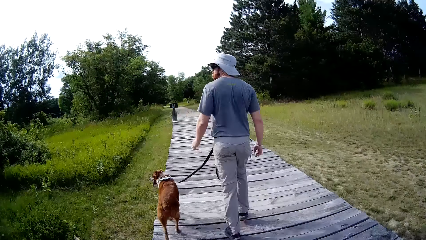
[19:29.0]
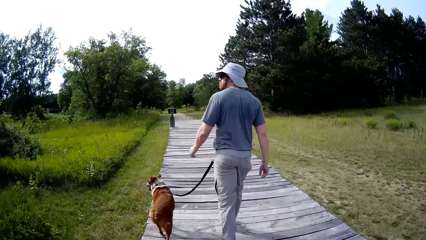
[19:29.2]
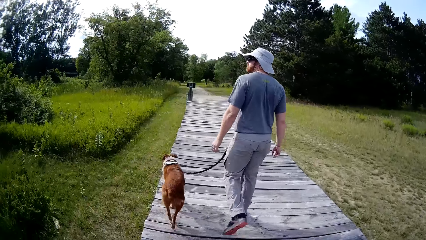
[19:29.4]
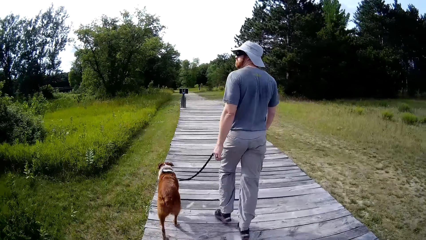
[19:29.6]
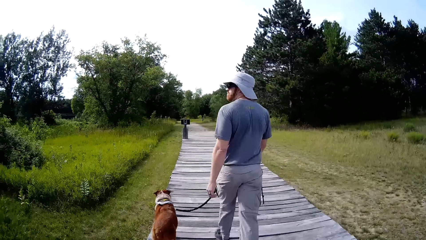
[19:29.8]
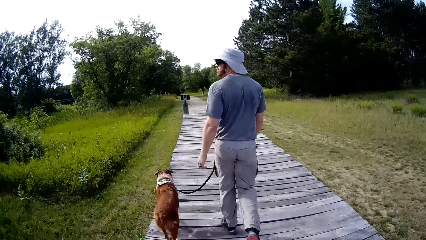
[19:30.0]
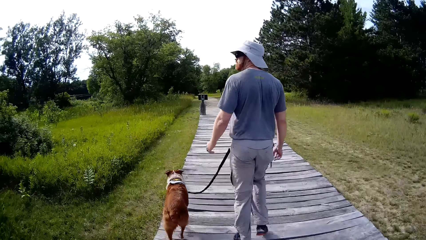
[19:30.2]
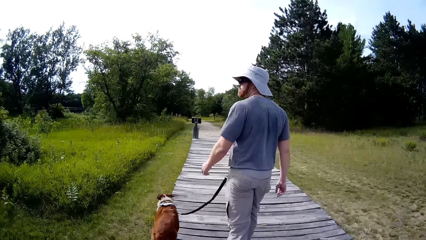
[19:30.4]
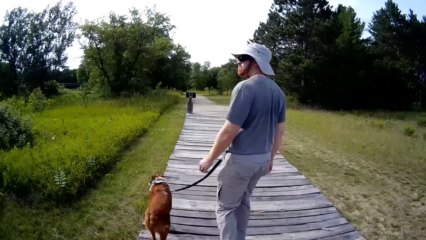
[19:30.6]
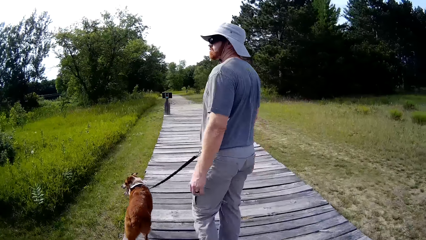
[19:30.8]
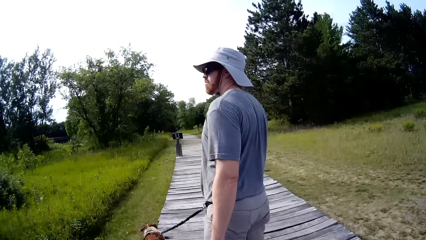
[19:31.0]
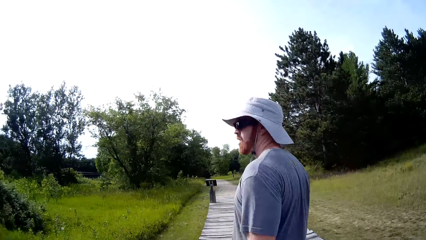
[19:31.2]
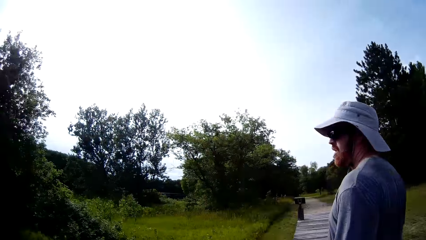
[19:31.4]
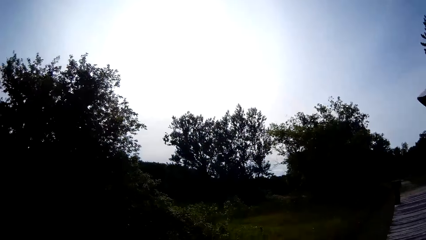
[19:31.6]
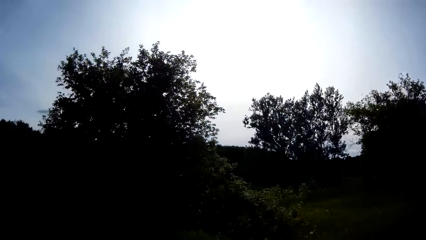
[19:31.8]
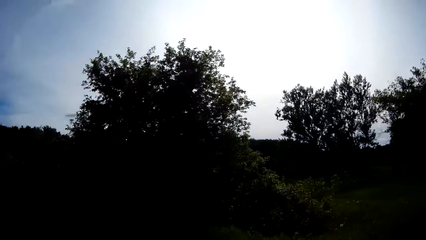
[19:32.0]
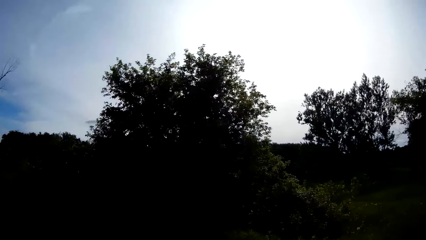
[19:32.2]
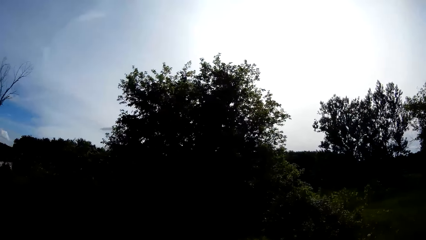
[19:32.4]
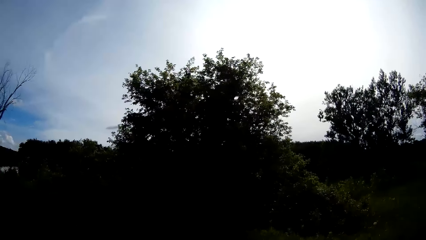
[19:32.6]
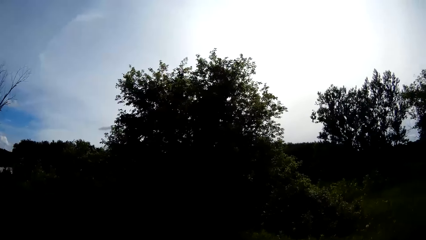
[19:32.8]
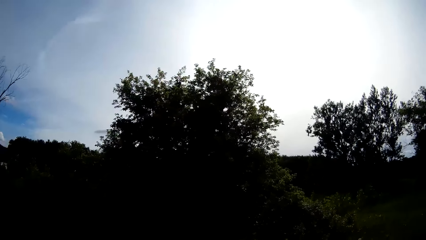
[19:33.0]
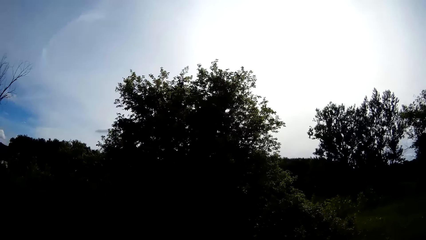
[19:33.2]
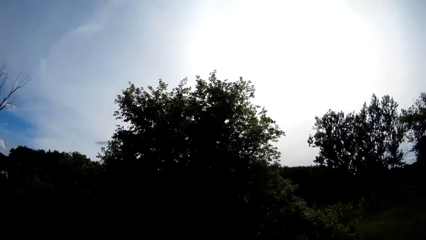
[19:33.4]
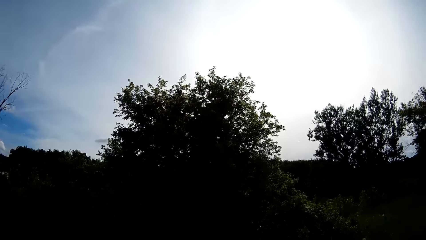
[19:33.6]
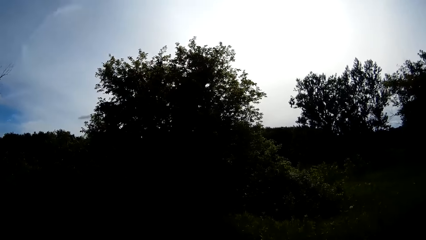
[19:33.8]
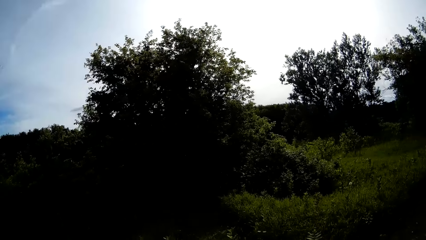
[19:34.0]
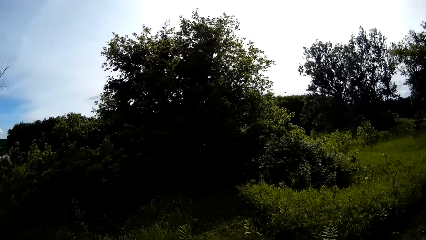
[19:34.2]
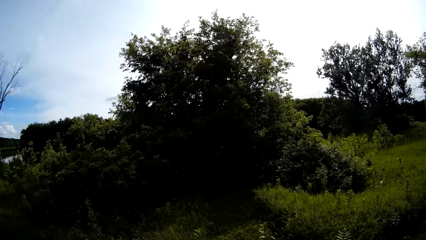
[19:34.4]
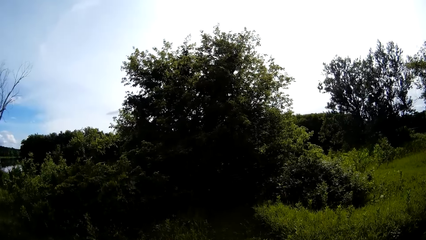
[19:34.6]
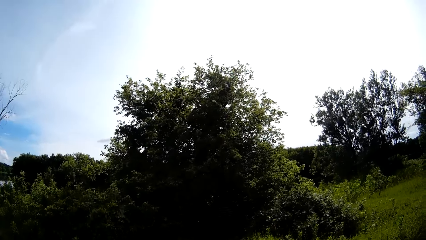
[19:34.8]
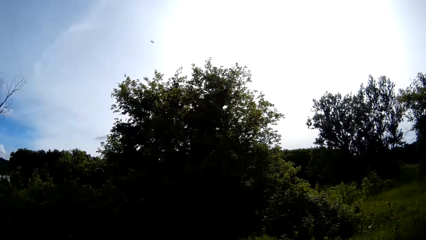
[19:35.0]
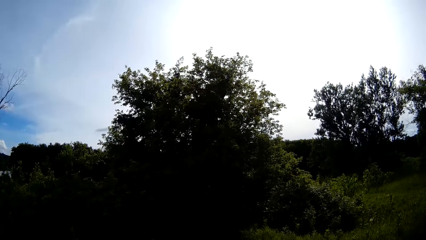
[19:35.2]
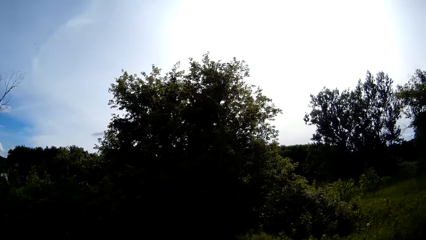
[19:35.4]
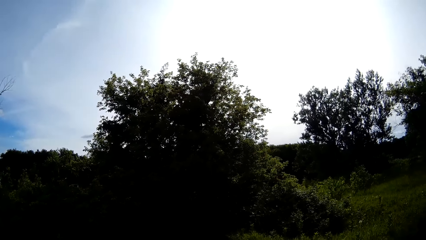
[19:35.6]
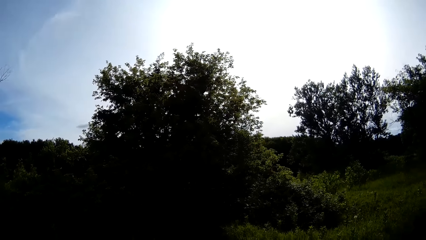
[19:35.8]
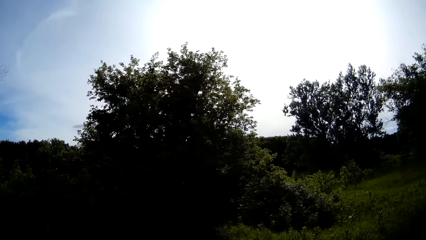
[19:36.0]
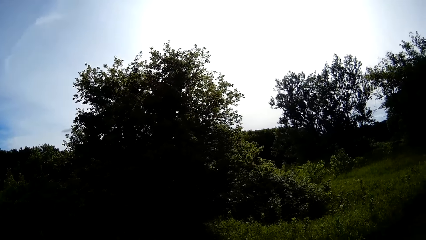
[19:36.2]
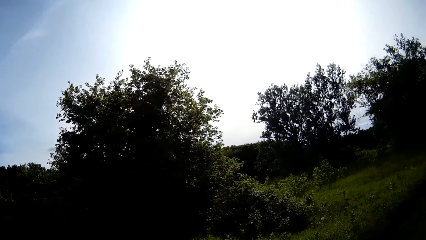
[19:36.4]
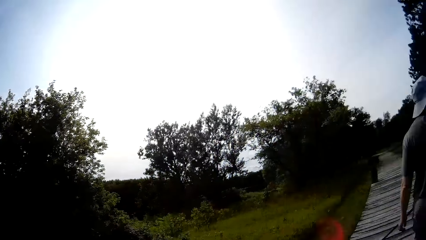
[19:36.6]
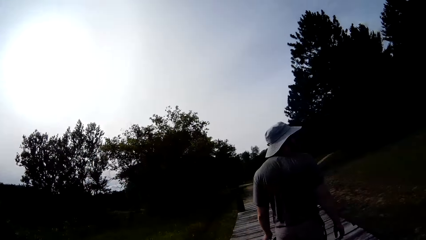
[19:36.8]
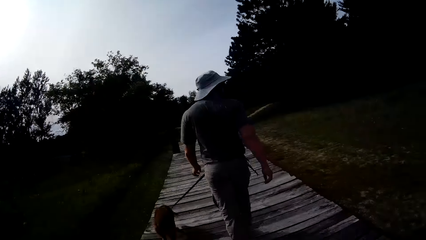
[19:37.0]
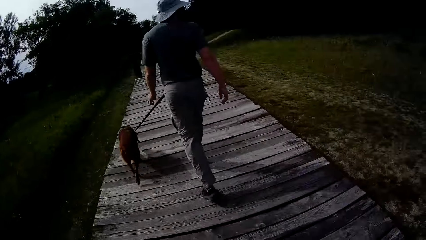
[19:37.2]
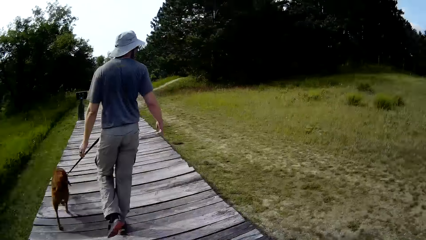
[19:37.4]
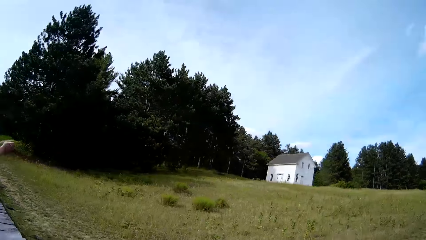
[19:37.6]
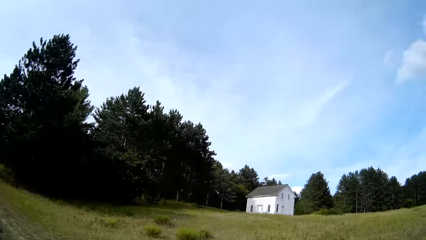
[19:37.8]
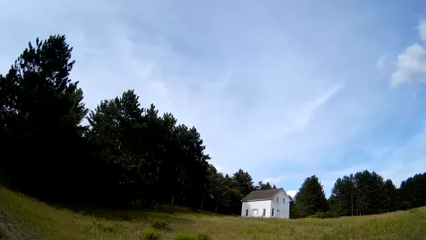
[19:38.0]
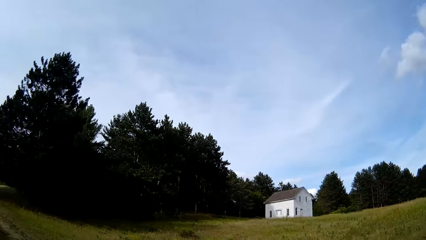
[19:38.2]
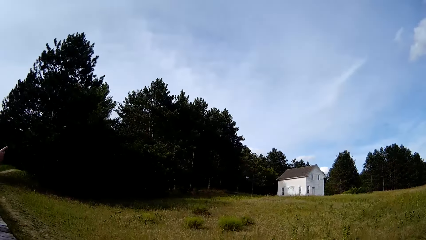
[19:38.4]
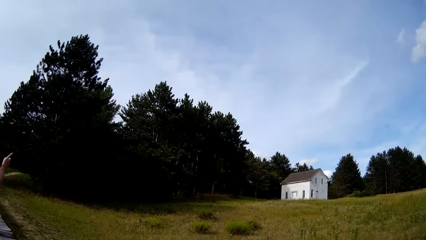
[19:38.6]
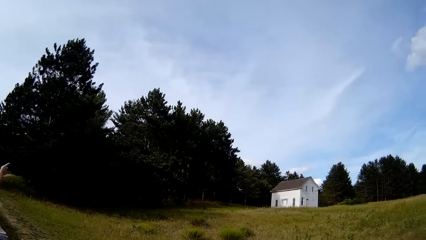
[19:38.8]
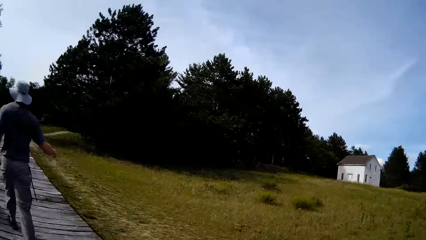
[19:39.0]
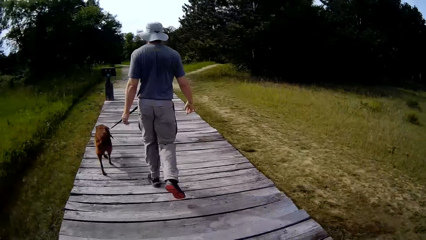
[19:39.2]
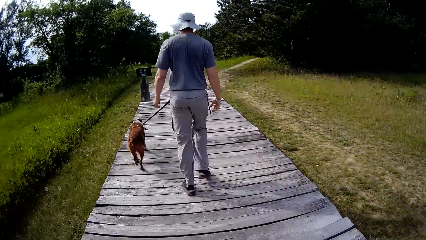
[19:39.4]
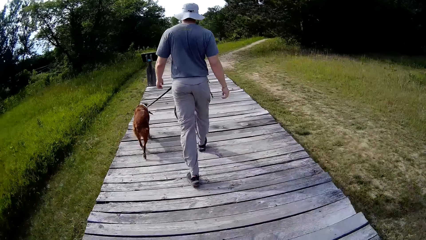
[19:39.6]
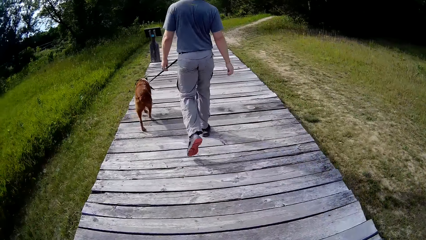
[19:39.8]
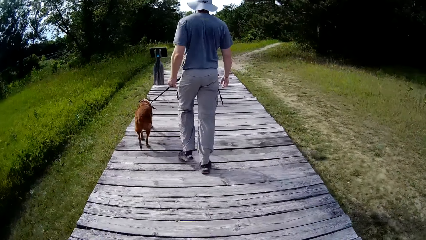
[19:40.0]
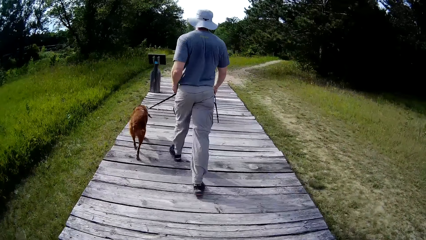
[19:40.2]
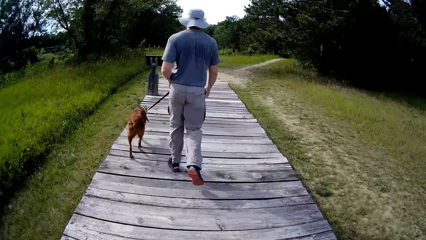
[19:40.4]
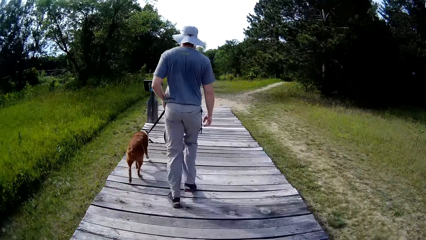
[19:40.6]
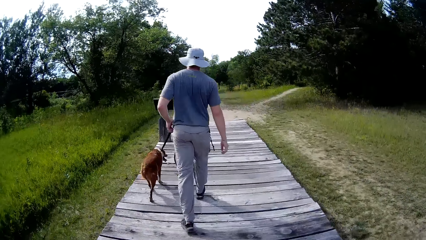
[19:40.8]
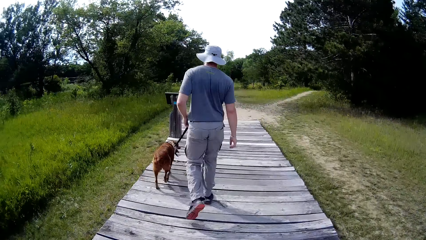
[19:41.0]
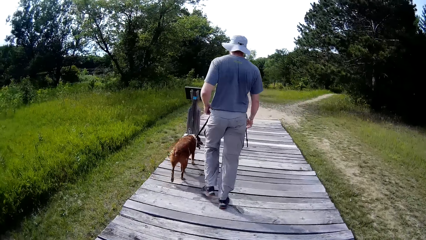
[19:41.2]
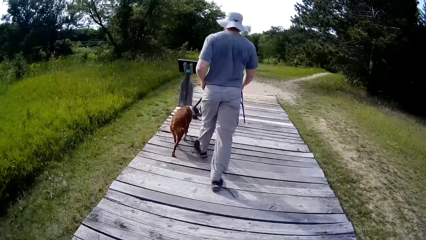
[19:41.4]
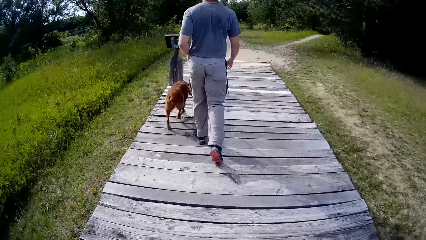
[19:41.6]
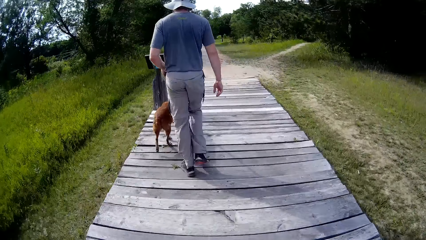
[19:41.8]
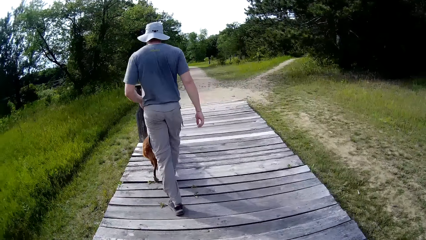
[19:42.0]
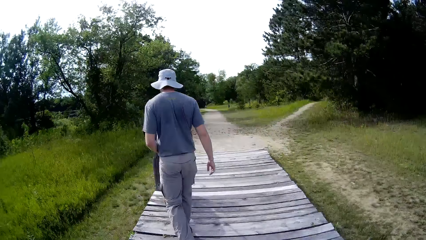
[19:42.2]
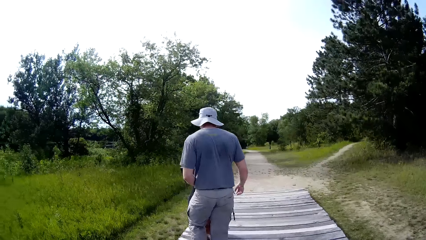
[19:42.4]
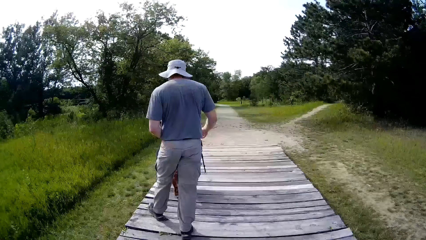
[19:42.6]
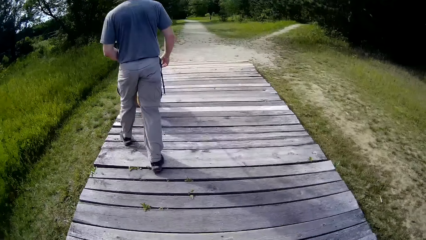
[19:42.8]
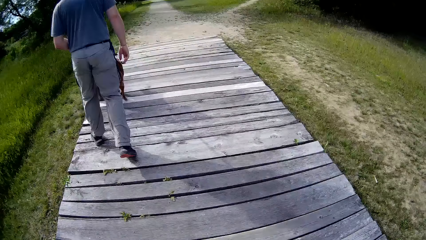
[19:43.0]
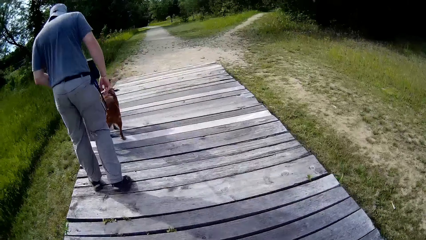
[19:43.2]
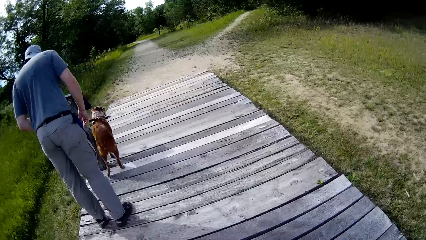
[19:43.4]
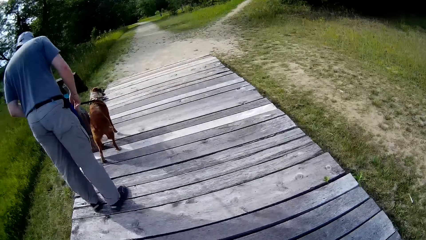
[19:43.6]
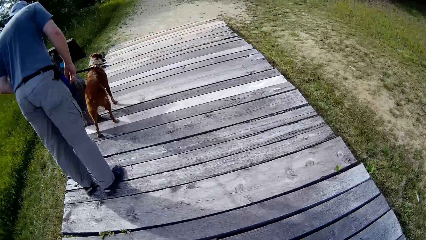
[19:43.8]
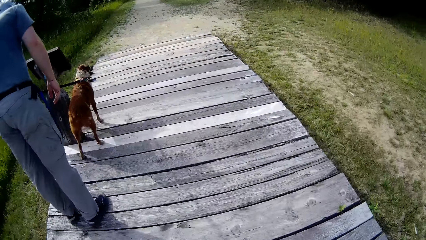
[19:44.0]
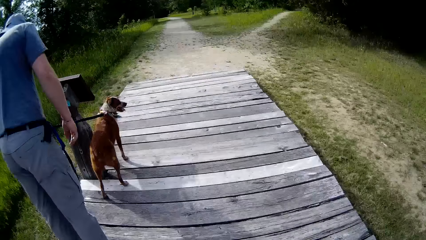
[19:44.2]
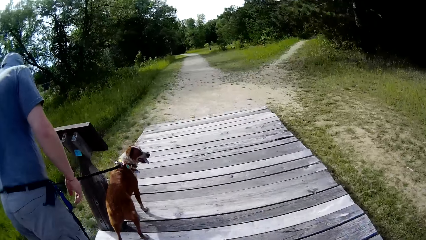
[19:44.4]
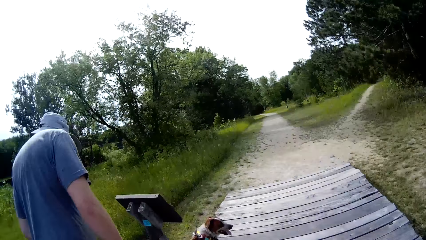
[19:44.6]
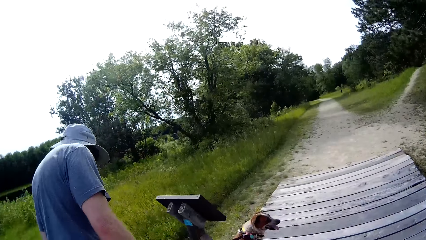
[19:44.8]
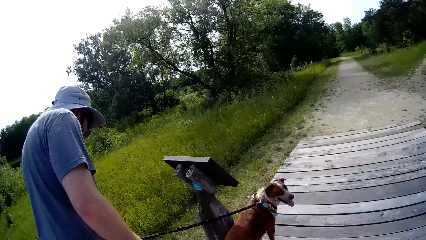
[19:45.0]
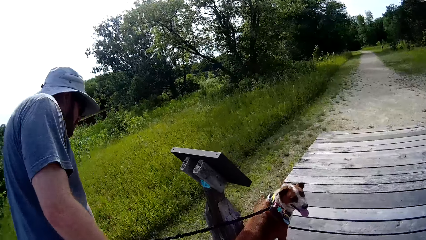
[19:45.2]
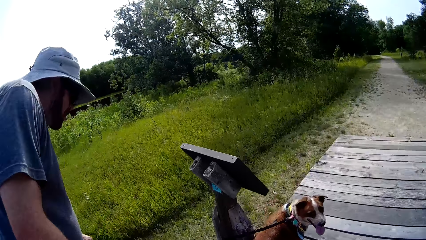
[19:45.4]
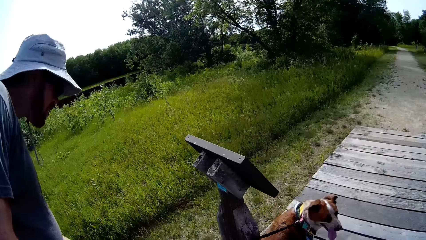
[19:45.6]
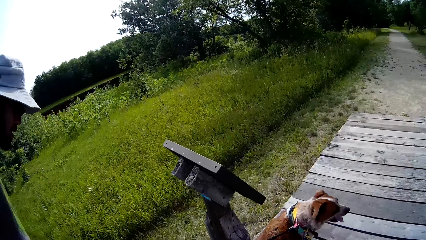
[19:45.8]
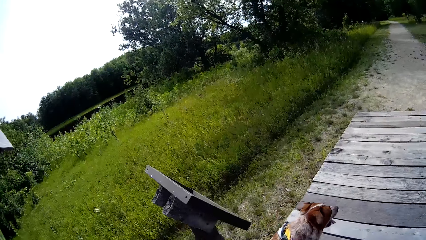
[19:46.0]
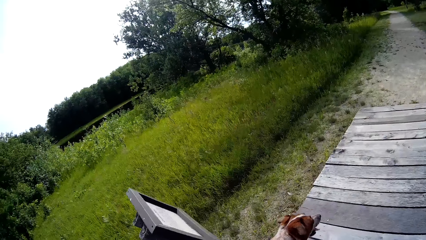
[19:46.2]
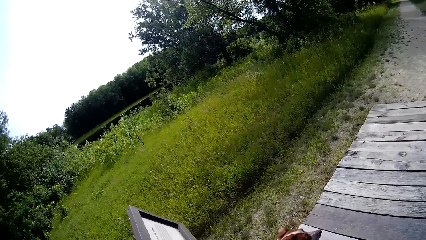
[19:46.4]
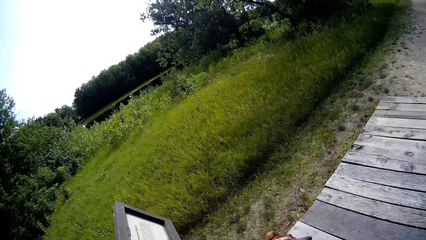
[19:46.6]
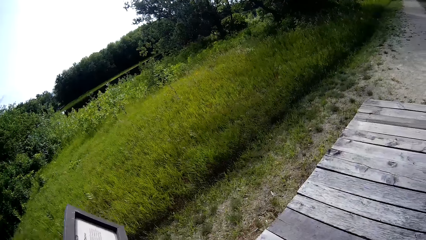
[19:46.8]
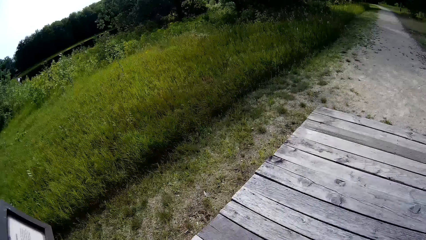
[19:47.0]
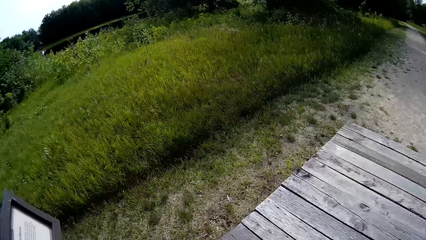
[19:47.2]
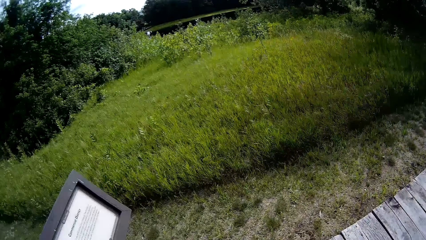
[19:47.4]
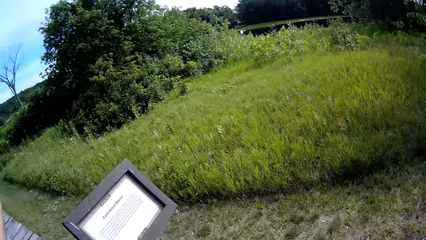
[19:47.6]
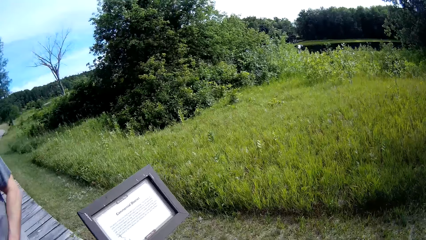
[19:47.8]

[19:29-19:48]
The camera wearer talks with a man. The man walks in the walkway with a dog. The man reads the sign post.
